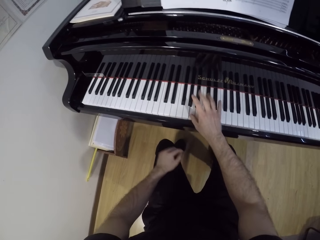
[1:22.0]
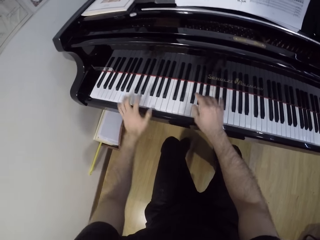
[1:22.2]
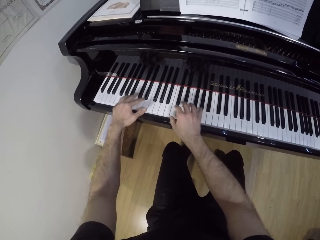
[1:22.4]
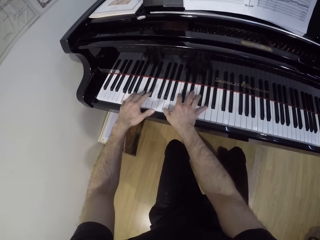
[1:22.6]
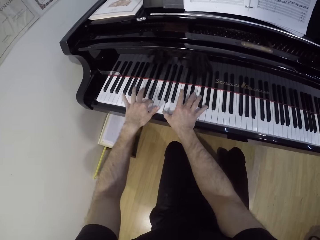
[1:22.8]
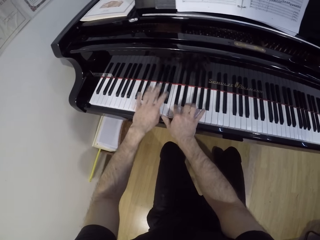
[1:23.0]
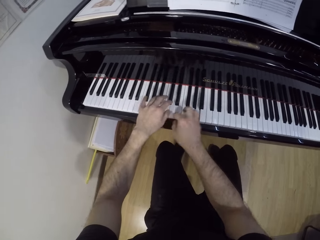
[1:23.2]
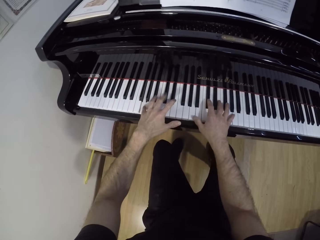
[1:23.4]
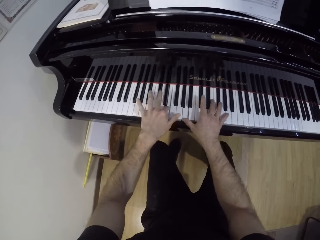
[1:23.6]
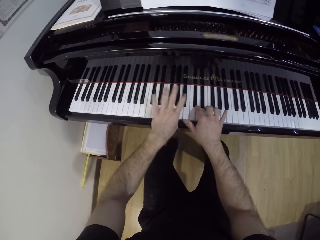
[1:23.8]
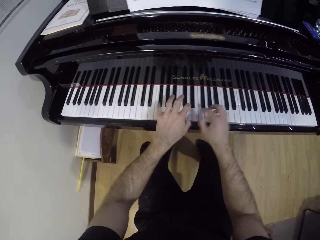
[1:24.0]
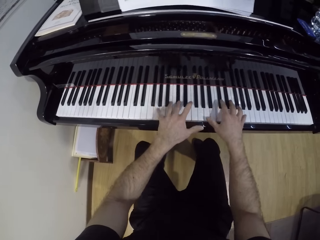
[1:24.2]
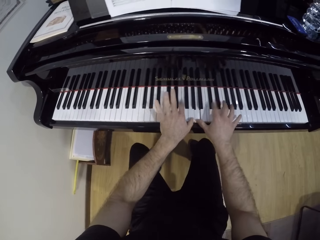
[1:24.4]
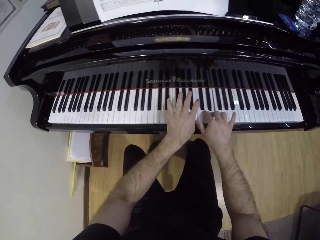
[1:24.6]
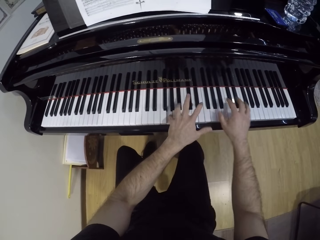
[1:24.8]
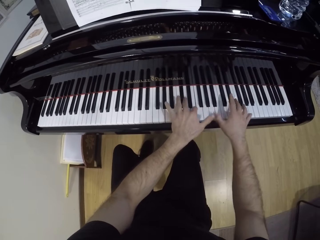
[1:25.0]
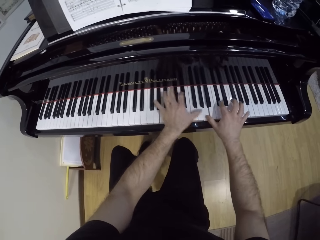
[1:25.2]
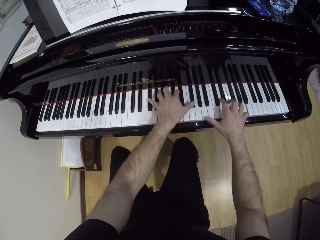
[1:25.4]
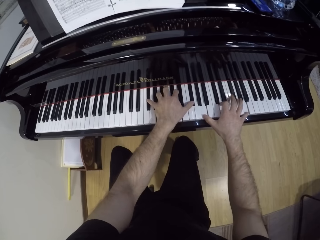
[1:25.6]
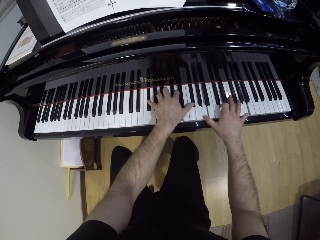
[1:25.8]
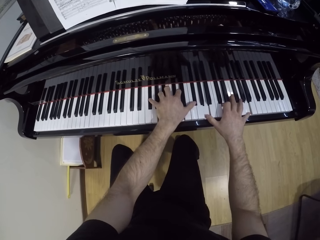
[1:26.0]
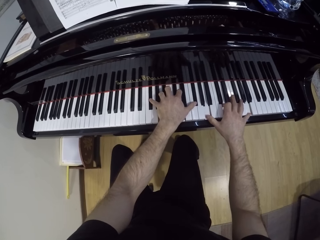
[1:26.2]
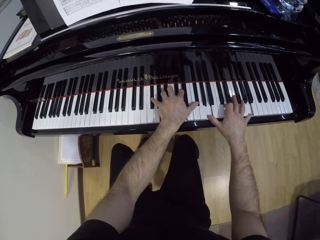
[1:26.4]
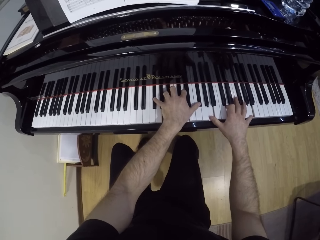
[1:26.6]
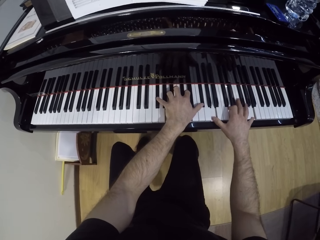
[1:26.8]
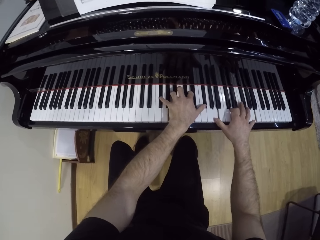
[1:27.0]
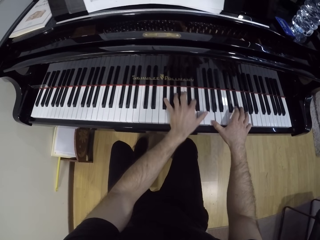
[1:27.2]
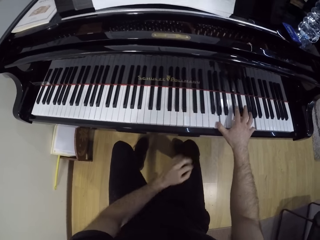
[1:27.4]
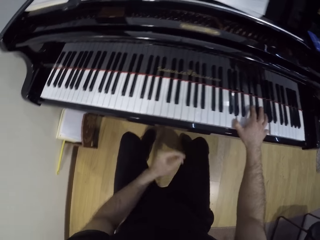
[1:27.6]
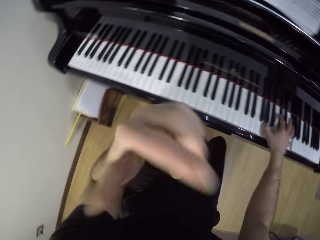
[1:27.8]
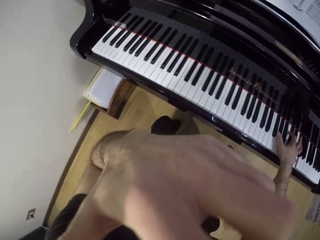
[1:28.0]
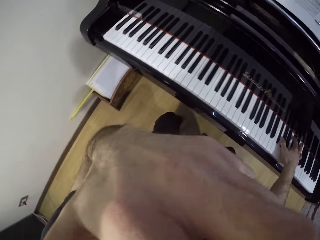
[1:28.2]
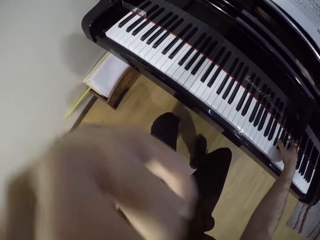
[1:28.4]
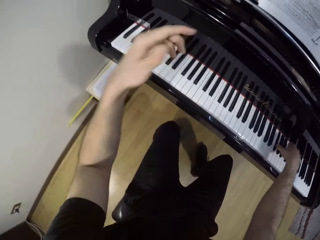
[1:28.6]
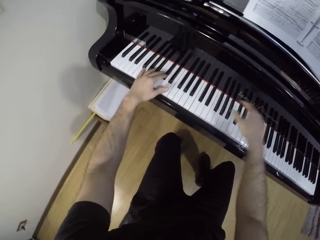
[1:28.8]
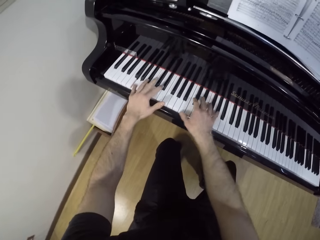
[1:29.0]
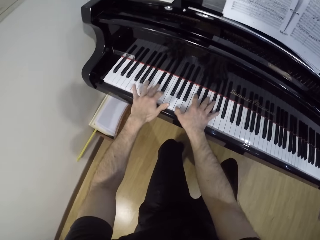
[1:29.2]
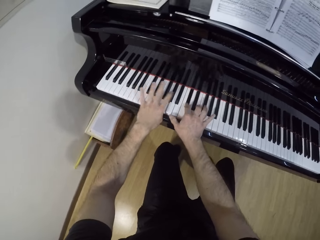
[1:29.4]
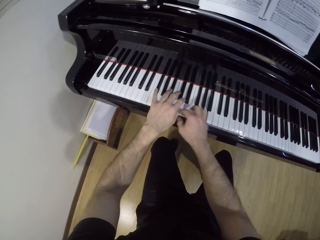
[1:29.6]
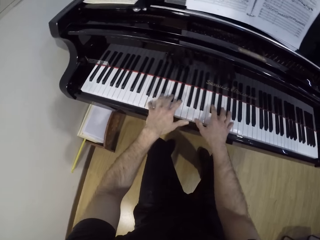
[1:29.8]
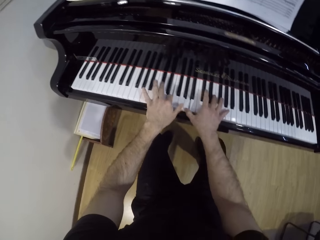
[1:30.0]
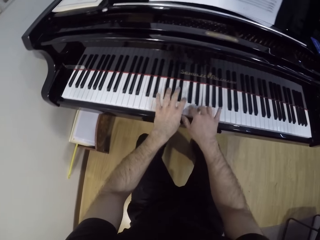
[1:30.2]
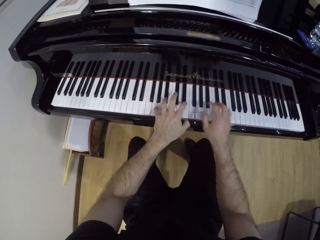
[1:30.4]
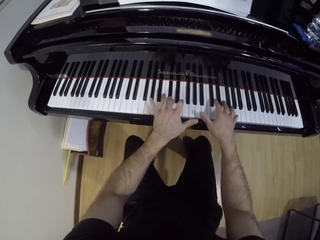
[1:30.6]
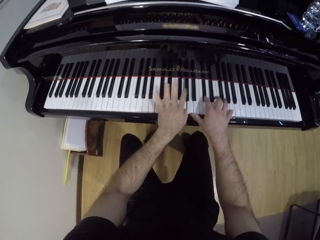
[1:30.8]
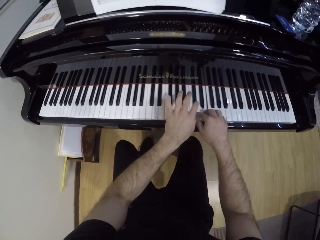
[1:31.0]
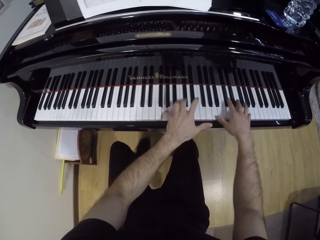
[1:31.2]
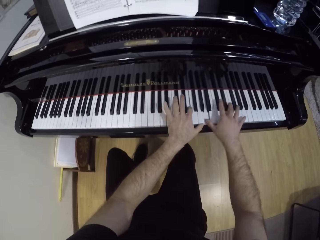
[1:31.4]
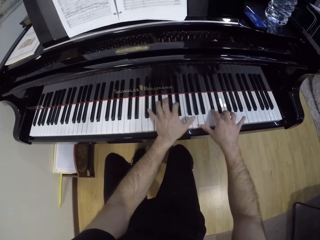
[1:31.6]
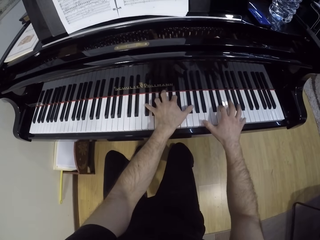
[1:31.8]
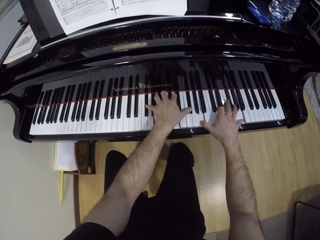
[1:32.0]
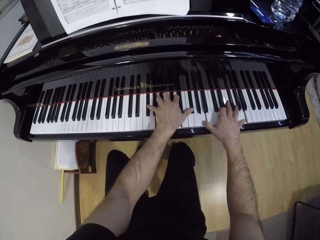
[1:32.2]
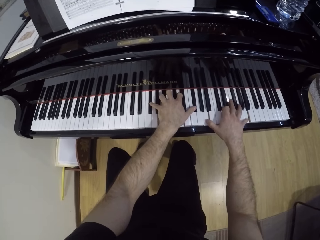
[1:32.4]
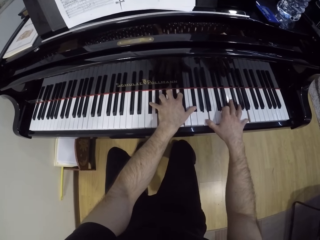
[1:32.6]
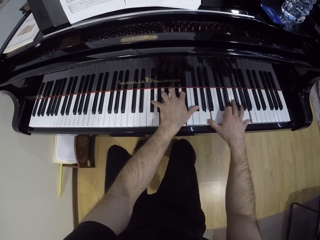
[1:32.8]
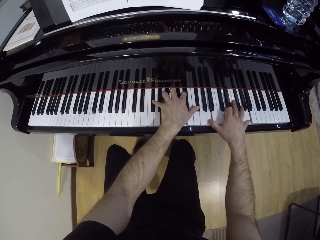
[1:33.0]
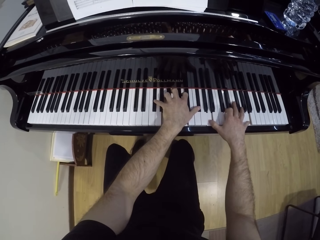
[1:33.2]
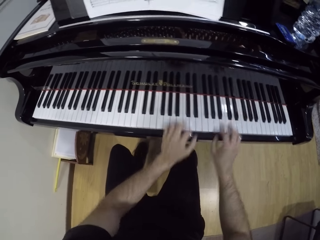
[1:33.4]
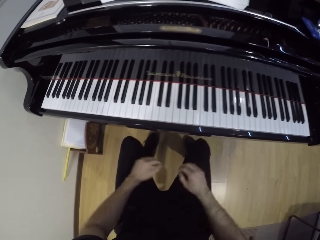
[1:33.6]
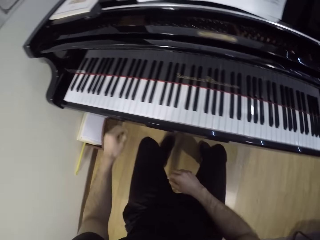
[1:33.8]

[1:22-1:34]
The camera wearer plays the piano with both hands. He plays the piano with his right hand. He plays the piano with both hands.

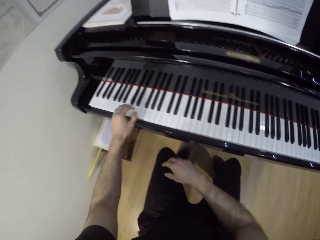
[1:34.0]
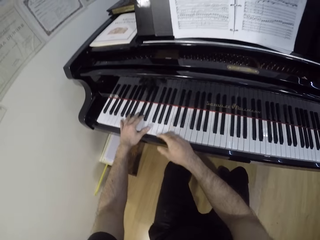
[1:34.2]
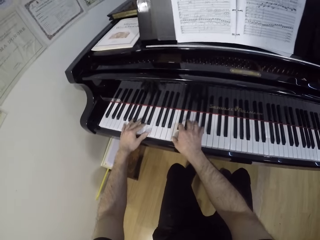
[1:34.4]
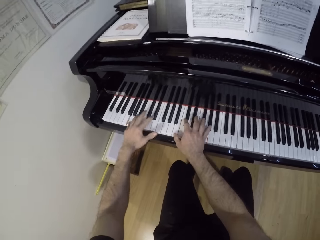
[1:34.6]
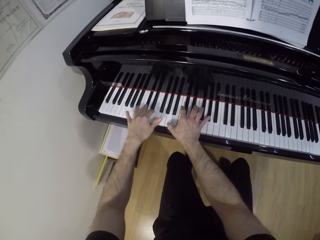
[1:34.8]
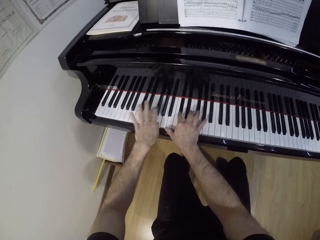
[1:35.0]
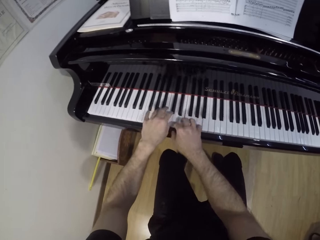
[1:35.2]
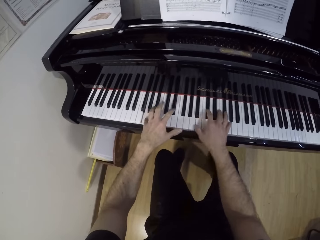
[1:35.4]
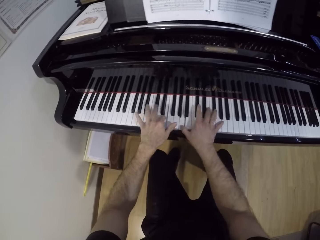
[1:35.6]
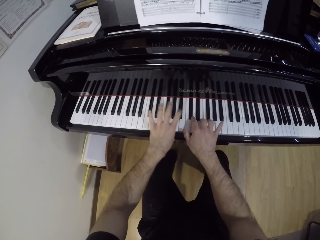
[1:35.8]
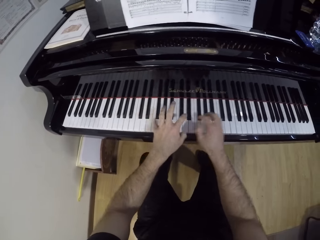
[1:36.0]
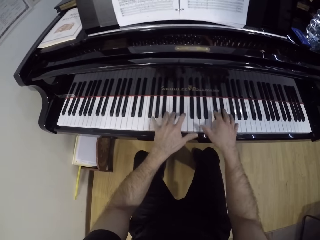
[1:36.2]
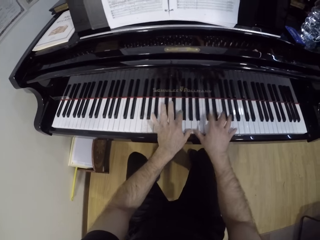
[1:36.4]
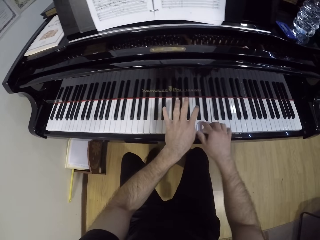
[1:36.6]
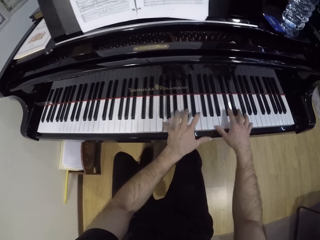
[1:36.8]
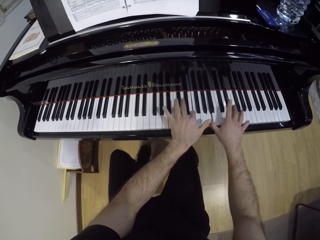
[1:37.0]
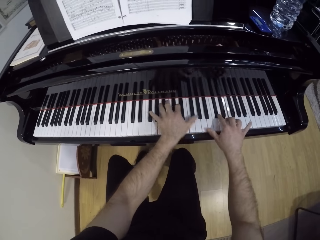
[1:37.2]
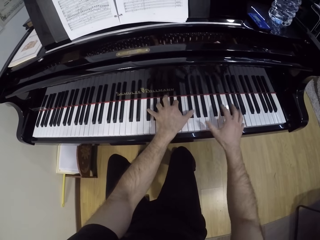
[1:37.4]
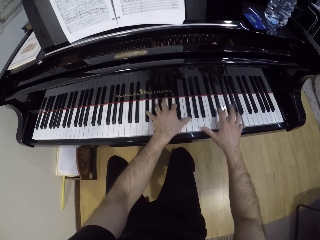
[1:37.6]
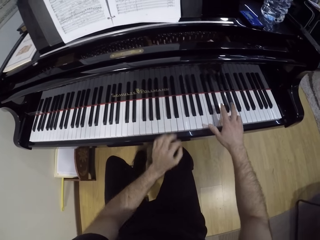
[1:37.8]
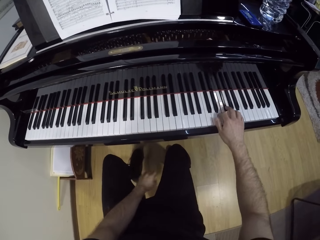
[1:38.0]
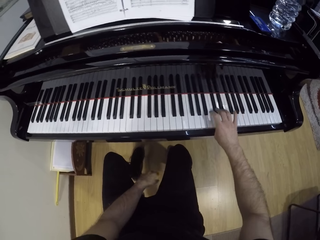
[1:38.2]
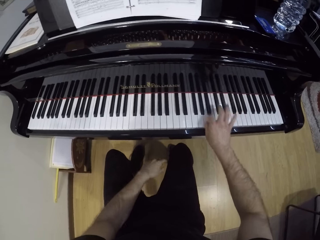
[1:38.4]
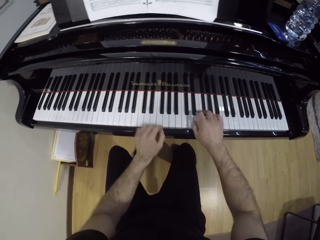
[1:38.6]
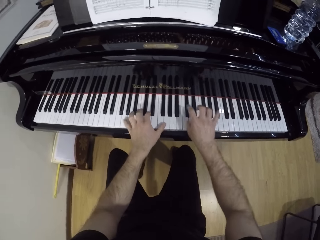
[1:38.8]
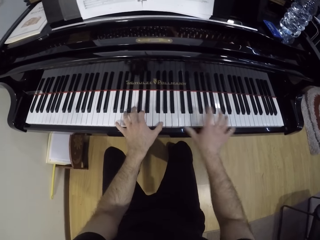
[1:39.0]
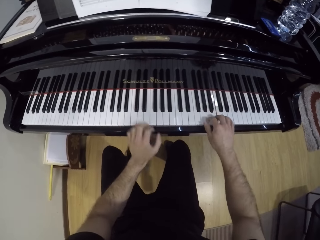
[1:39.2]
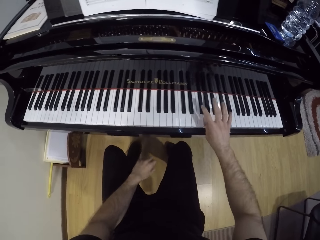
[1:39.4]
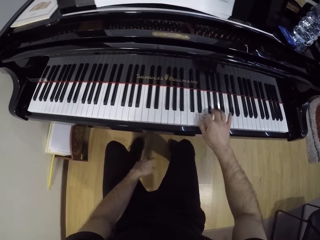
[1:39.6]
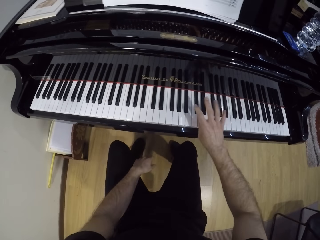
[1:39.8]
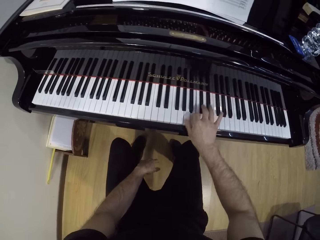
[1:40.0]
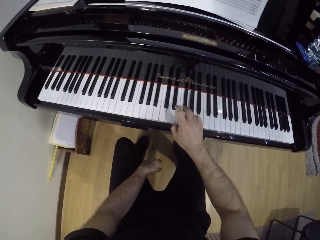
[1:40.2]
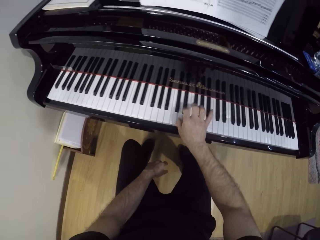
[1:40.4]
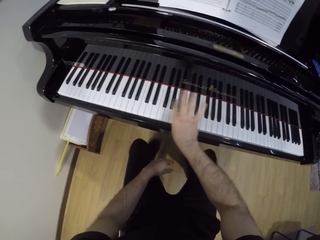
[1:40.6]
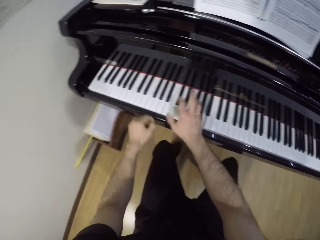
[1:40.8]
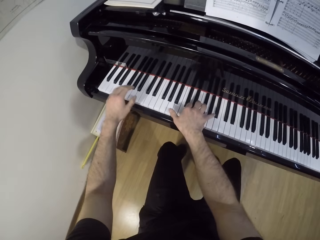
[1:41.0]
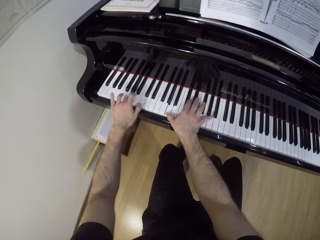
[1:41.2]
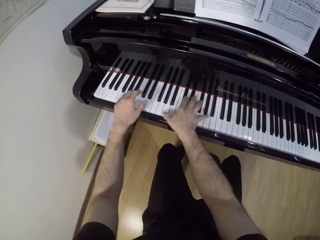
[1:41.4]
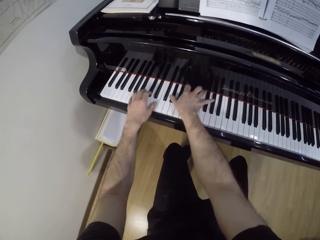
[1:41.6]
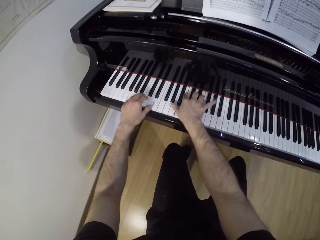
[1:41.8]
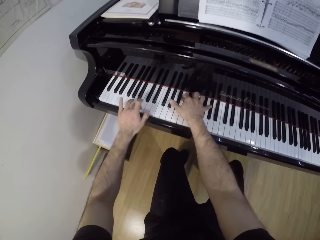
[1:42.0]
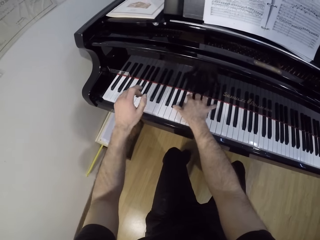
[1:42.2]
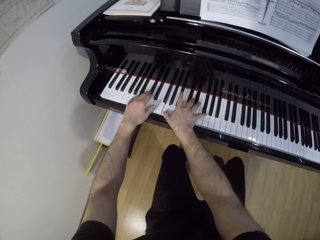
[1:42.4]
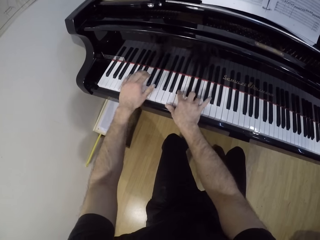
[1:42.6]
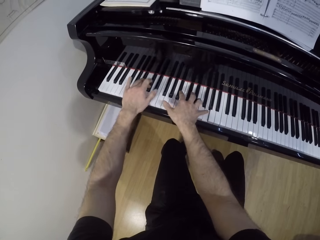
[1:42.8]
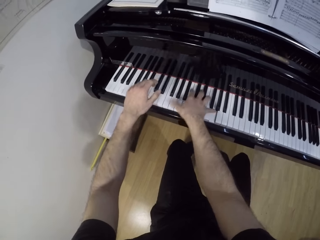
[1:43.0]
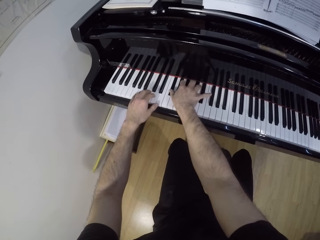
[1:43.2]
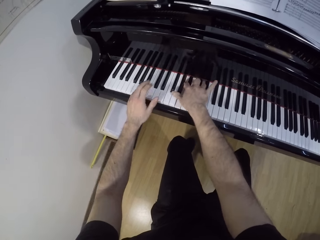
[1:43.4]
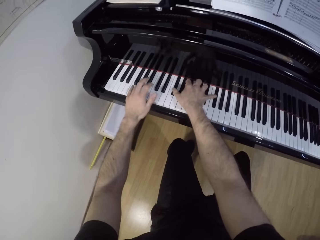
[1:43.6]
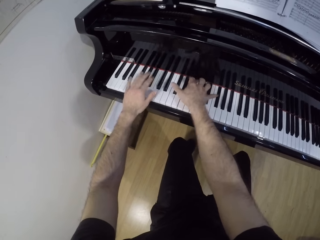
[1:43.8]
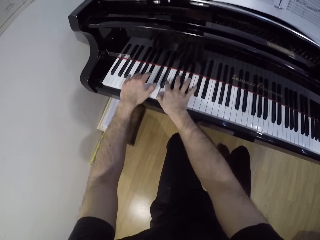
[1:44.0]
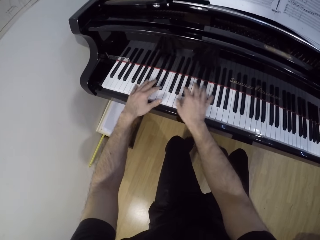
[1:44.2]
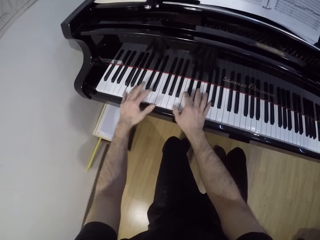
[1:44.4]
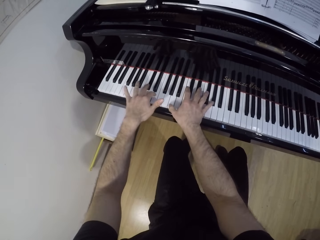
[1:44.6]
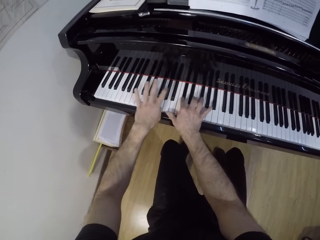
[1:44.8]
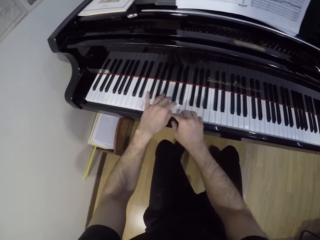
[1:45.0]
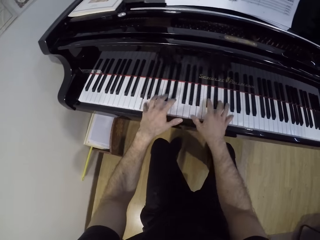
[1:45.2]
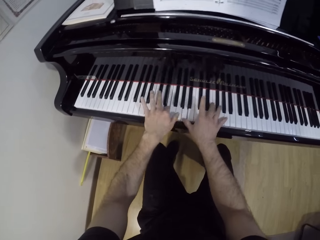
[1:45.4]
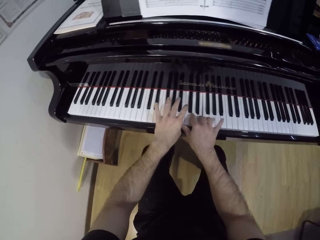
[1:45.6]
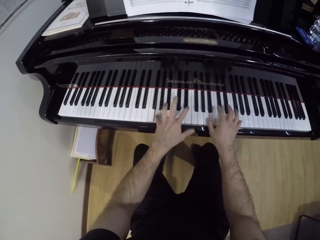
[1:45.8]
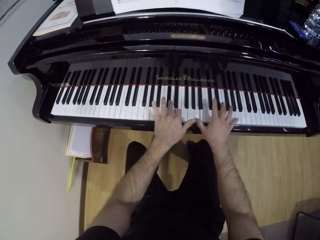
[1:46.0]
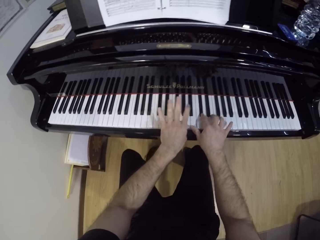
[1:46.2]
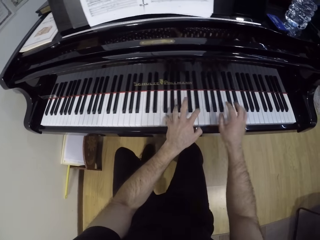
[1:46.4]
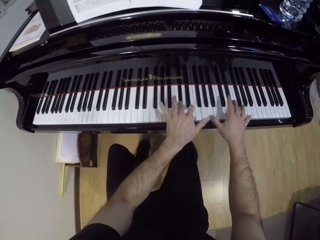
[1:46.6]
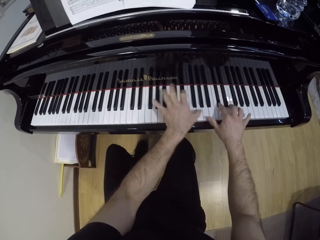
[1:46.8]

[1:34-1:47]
The camera wearer plays the piano with his right hand. He plays the piano with both hands. He plays the piano with his right hand. He plays the piano with both hands.
